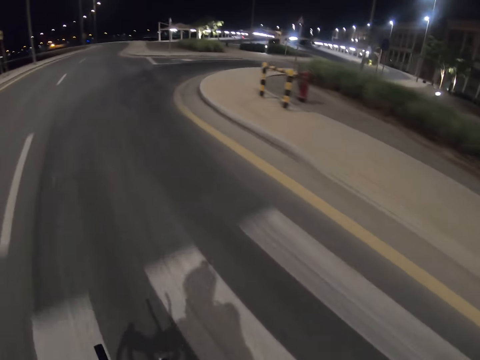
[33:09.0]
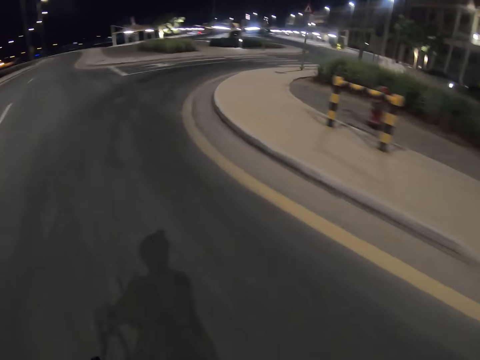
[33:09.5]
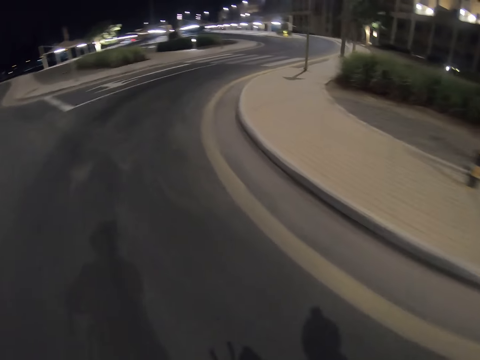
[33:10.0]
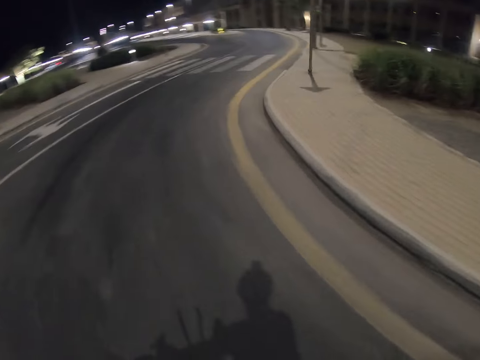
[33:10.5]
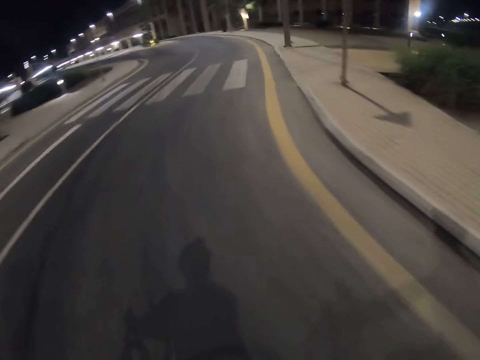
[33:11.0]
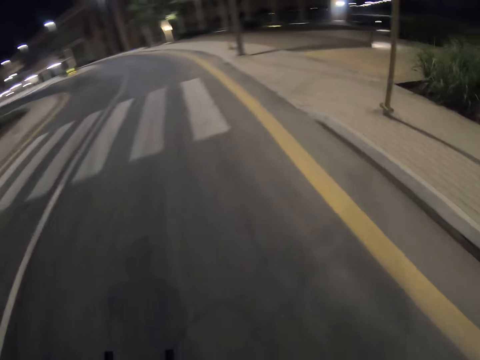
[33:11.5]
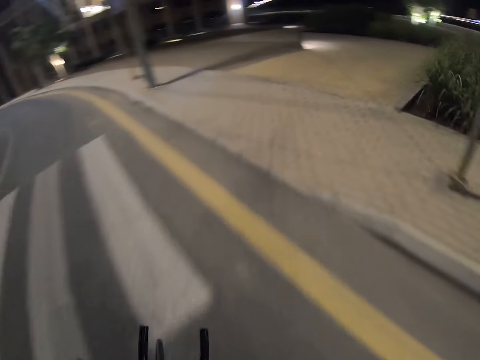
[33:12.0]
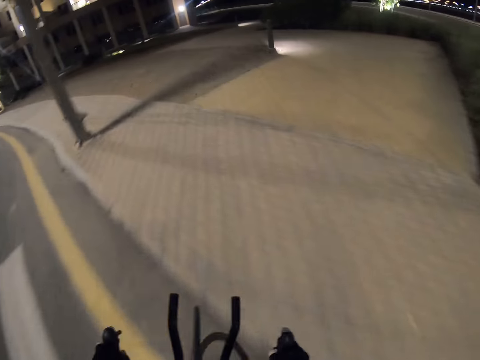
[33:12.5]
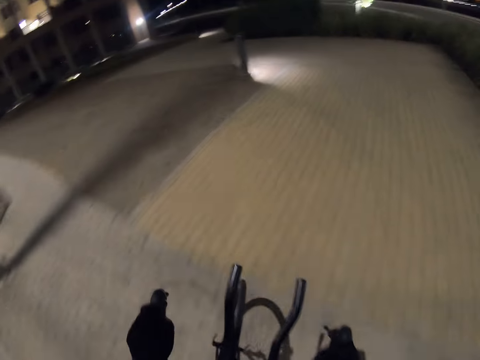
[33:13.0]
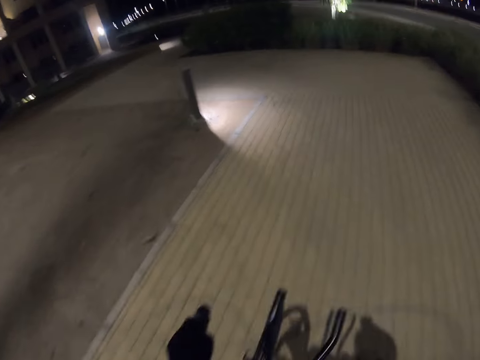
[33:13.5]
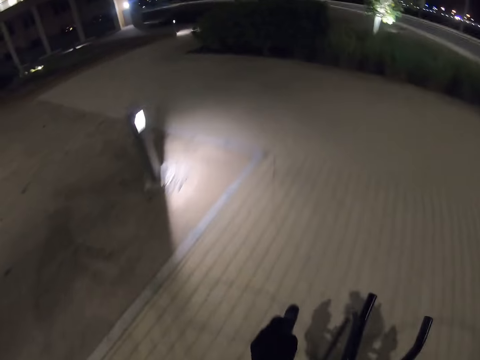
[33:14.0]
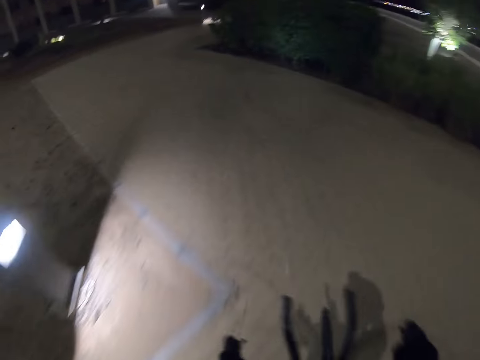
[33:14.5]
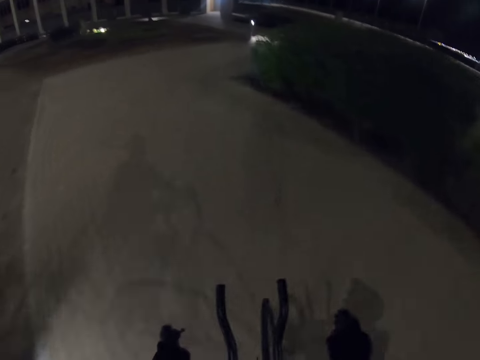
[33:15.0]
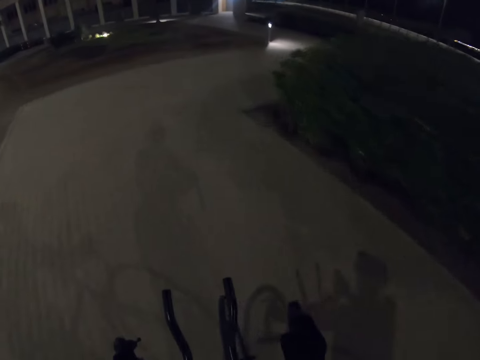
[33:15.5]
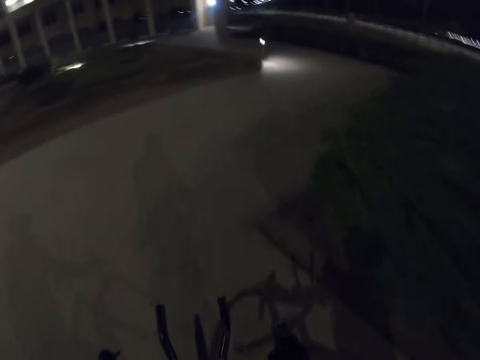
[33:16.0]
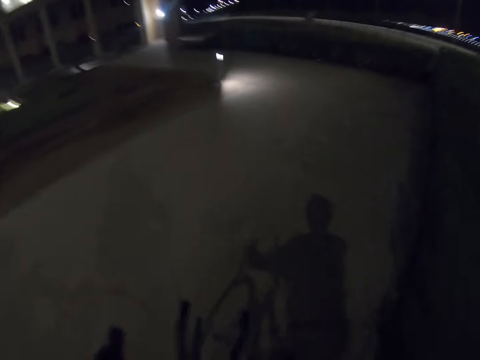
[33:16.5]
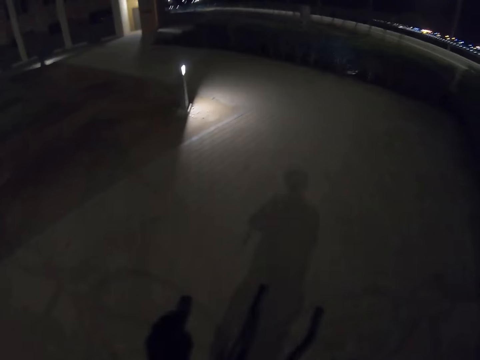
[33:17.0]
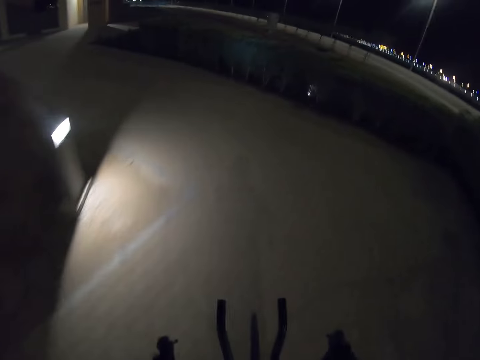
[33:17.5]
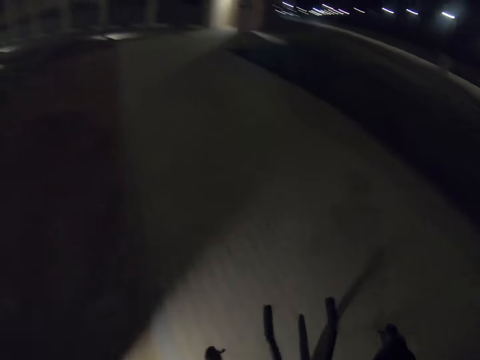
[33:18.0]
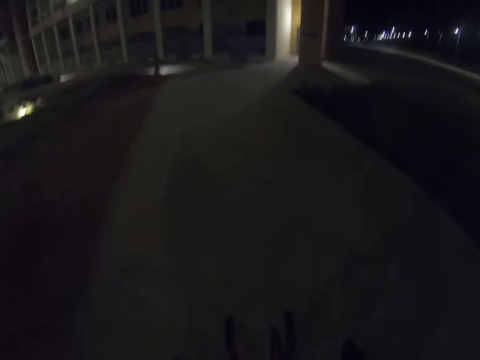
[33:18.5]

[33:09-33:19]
The camera wearer turns right on the road. They ride on the sidewalk pavements of the road.

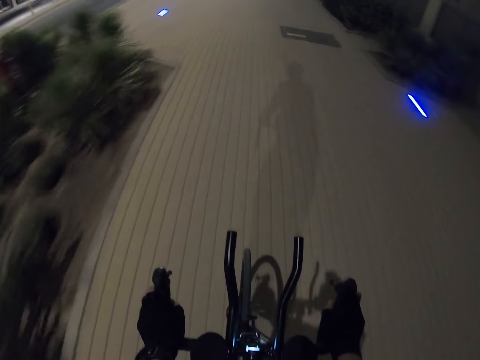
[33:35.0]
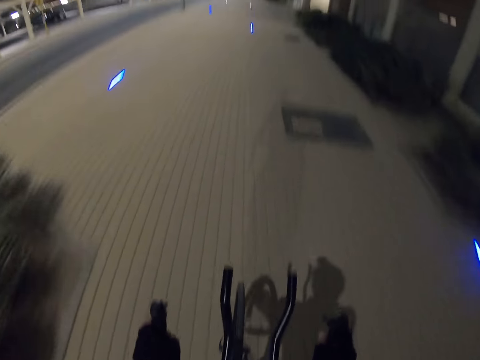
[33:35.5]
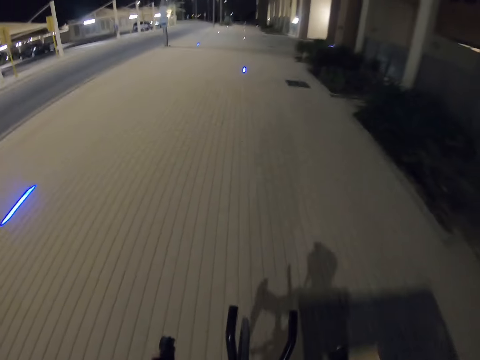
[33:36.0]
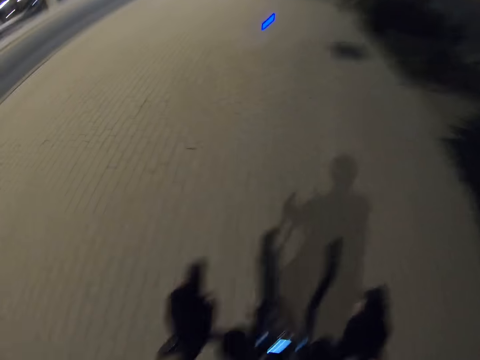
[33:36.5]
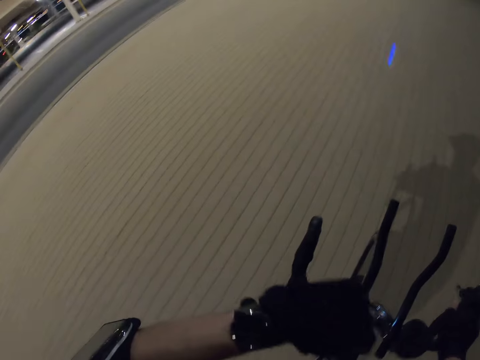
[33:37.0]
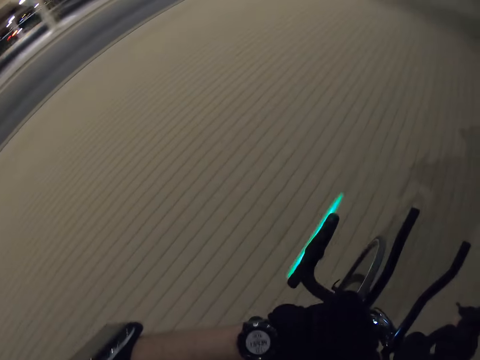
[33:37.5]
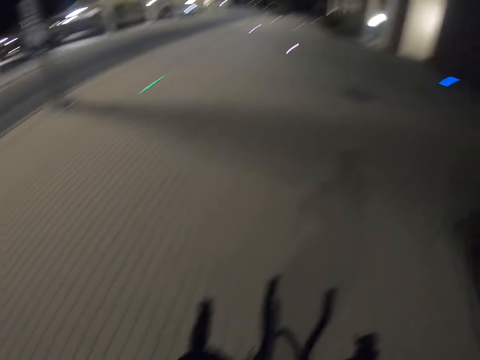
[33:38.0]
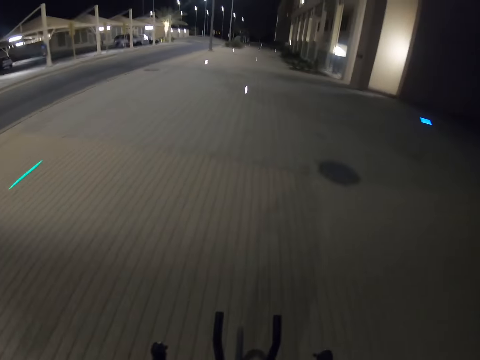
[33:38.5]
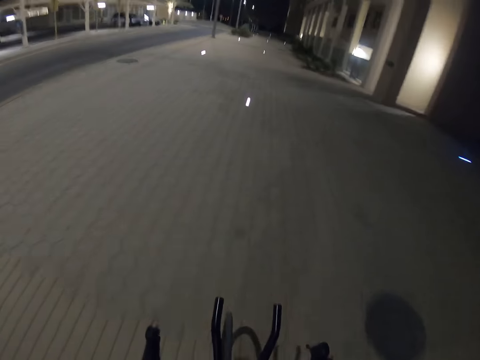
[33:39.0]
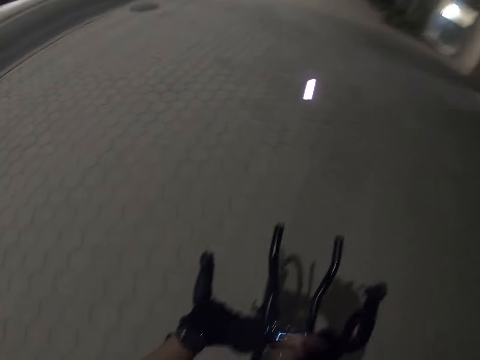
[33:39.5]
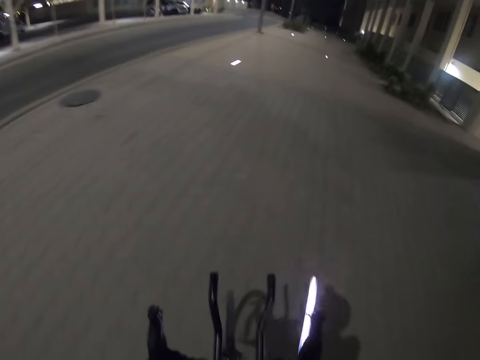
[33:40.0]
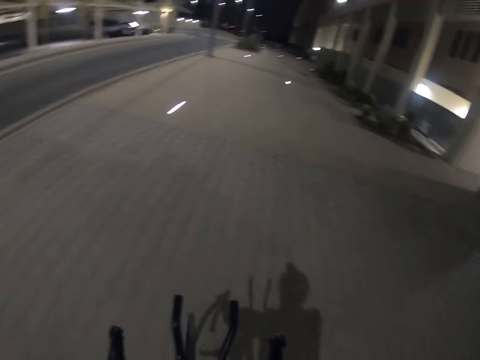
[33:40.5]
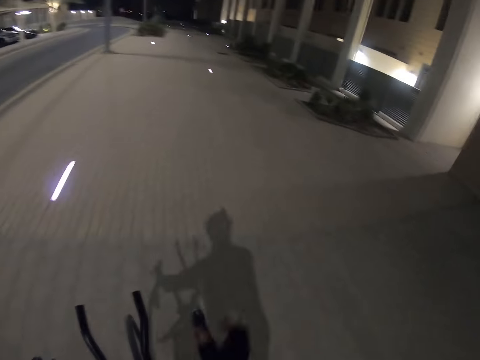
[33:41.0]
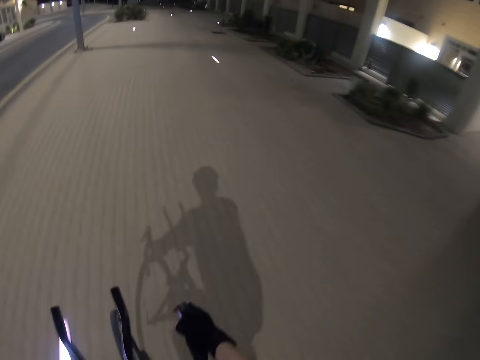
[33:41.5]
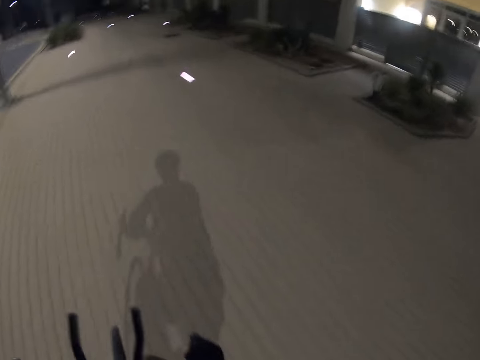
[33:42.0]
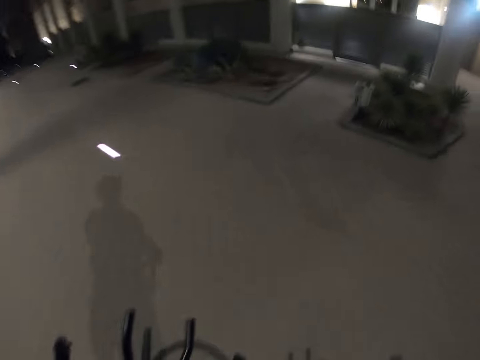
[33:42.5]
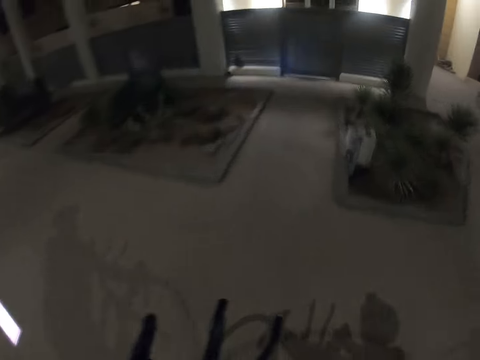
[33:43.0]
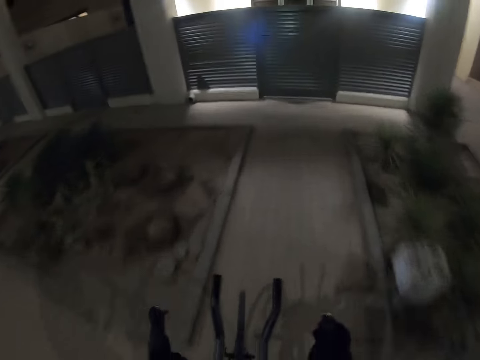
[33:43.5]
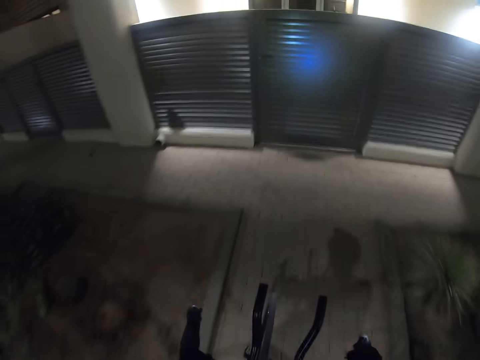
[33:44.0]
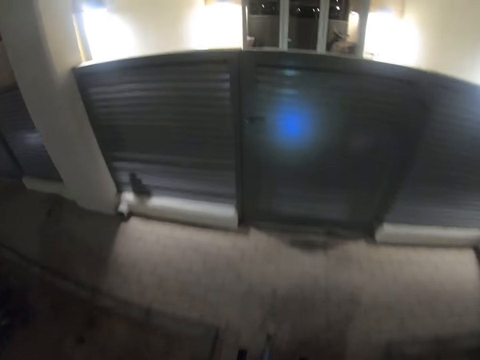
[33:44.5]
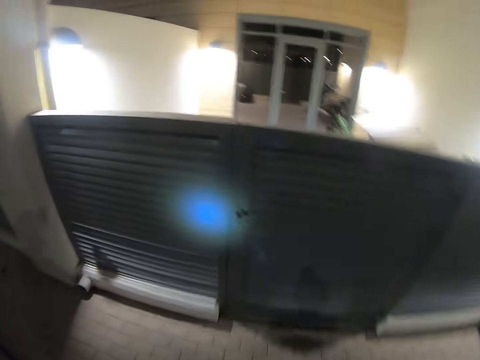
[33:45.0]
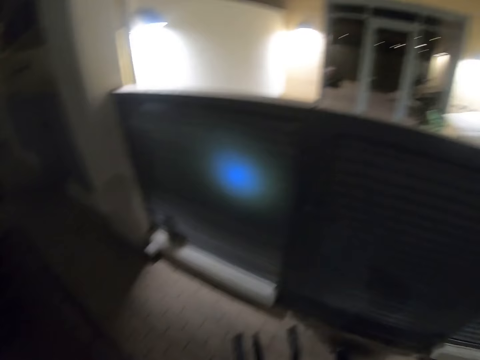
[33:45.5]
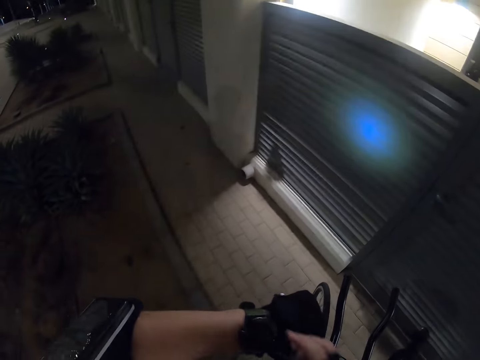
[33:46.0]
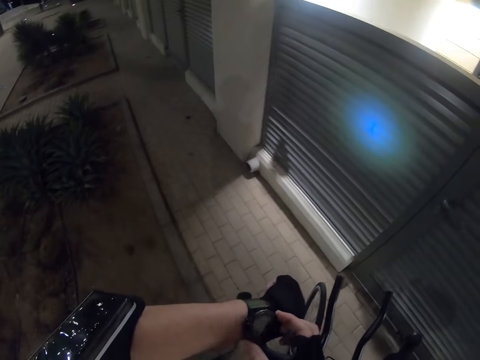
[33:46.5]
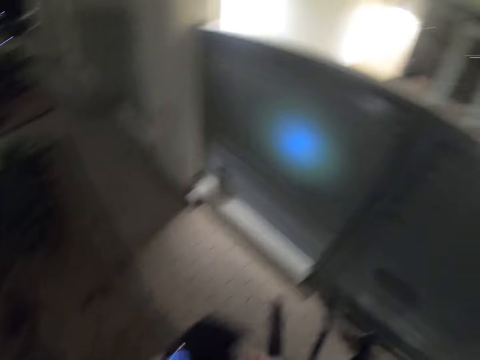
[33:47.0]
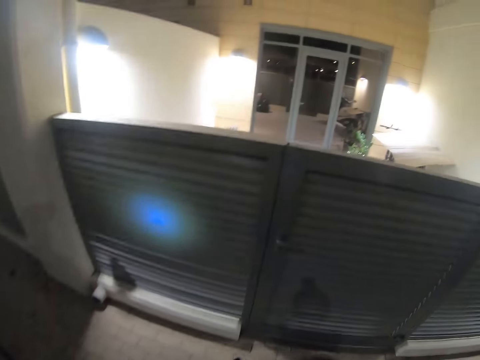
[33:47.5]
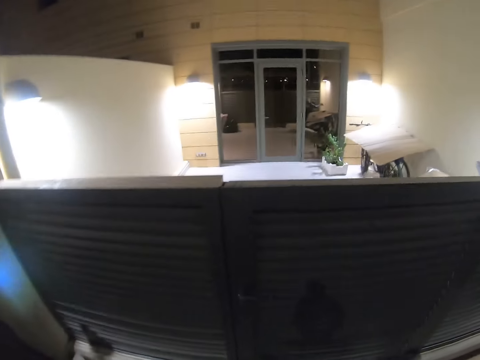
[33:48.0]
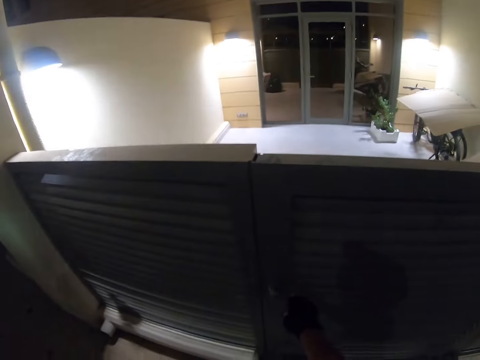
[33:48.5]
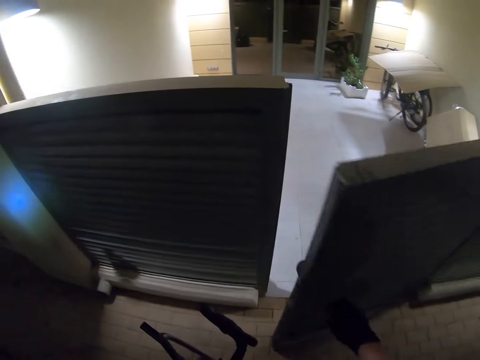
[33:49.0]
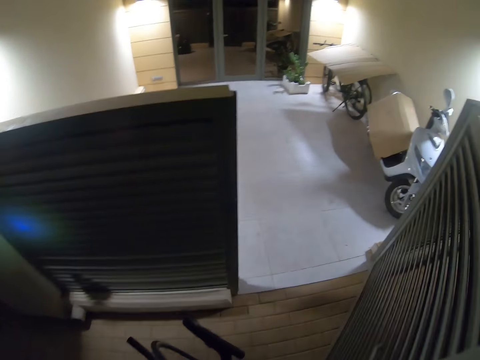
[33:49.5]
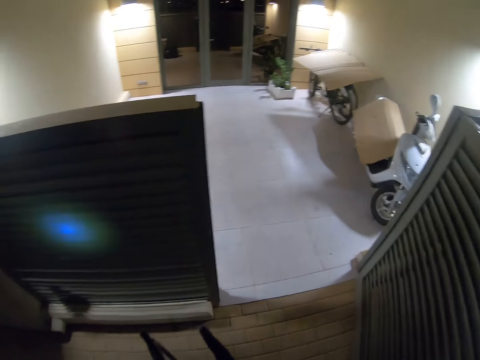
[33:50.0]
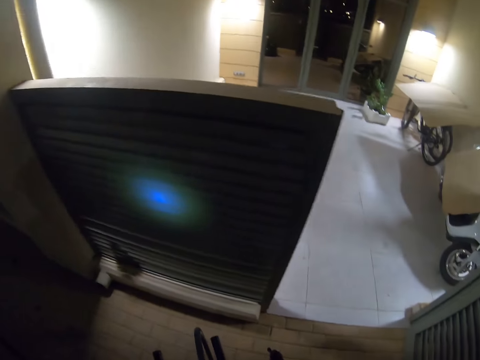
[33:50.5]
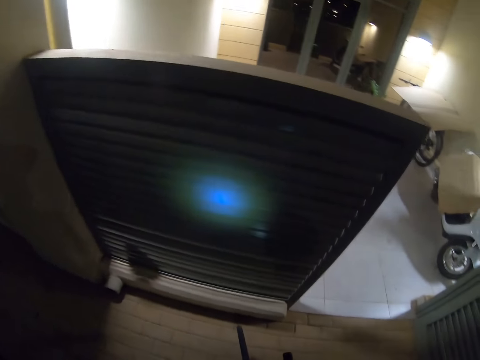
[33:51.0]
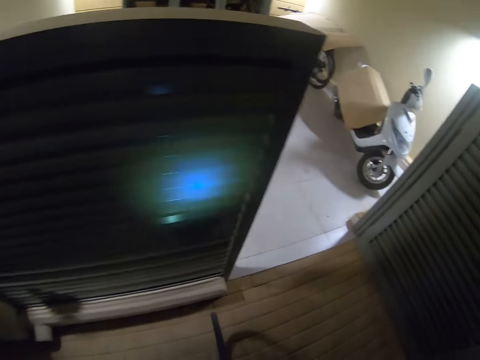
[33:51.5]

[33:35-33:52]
The camera wearer checks the watch on the left hand. He rides on the sidewalk pavements of the road. He stops in front of a gate. He touches his watch. He checks the watch on the left hand. He looks around. He opens the gate.
